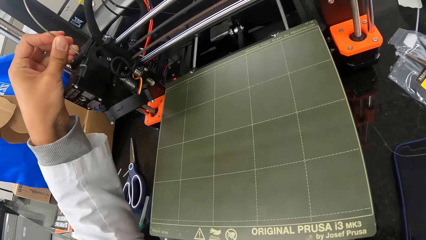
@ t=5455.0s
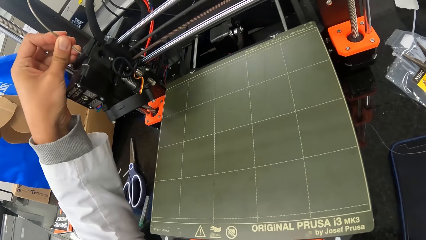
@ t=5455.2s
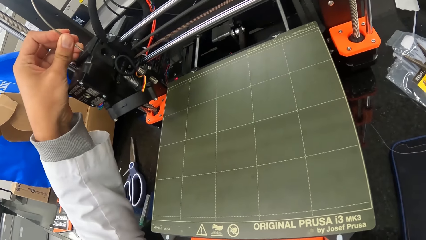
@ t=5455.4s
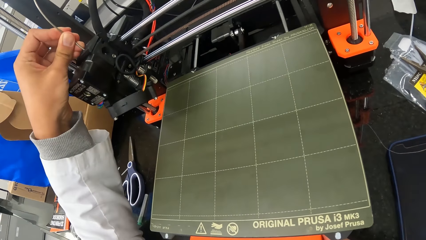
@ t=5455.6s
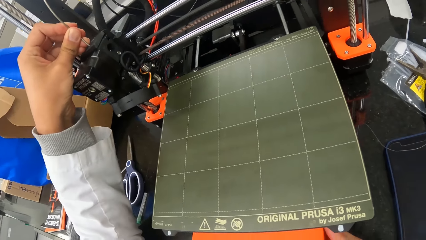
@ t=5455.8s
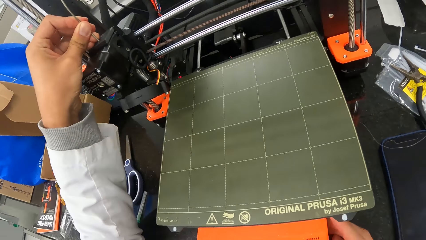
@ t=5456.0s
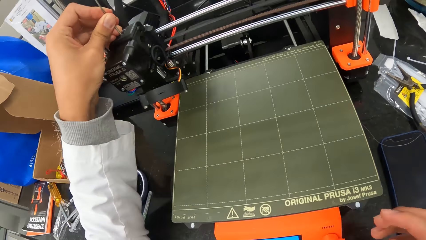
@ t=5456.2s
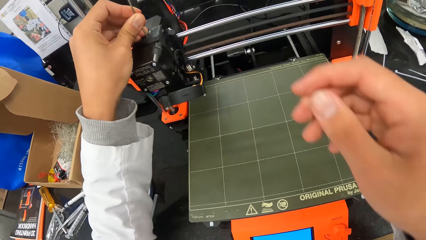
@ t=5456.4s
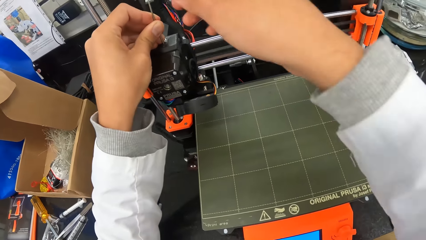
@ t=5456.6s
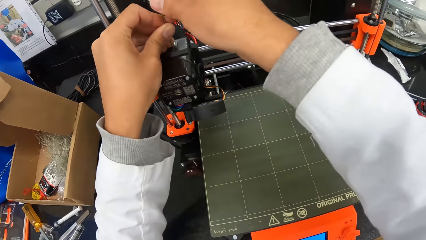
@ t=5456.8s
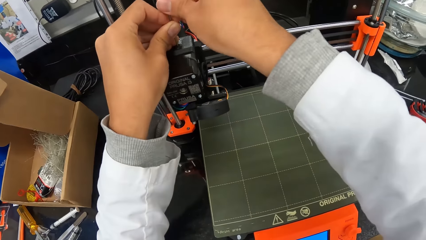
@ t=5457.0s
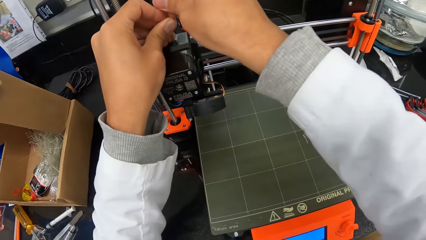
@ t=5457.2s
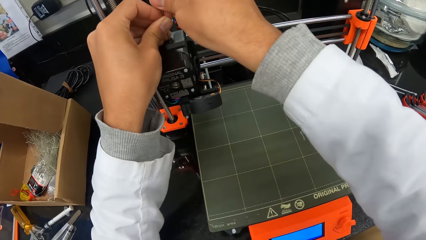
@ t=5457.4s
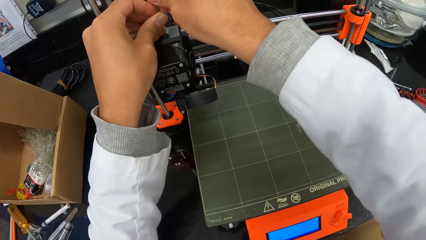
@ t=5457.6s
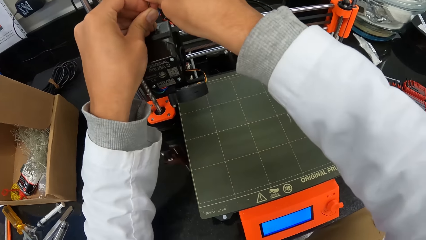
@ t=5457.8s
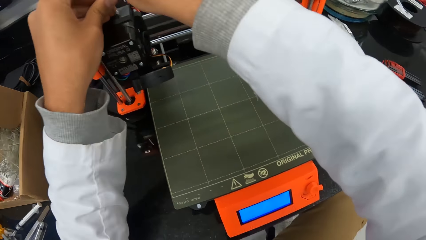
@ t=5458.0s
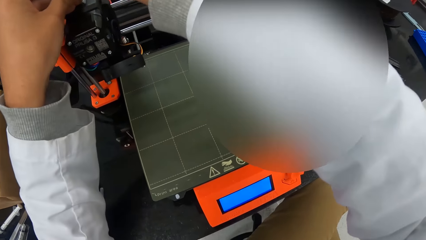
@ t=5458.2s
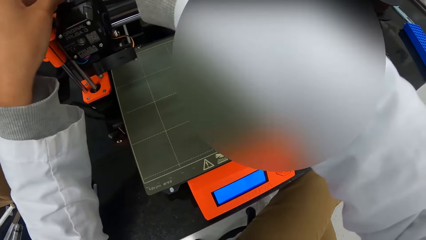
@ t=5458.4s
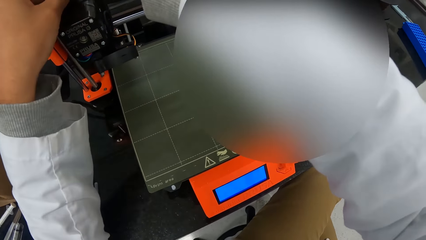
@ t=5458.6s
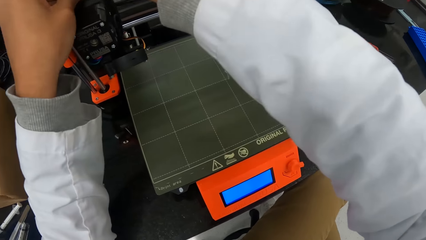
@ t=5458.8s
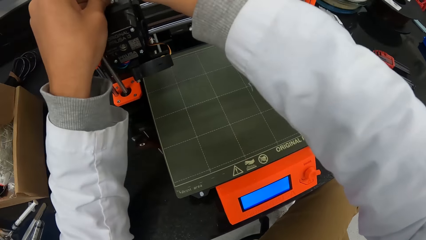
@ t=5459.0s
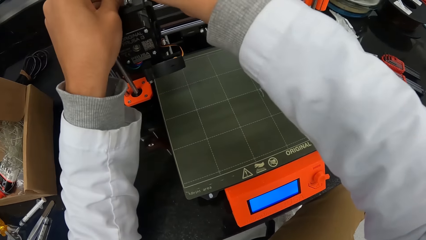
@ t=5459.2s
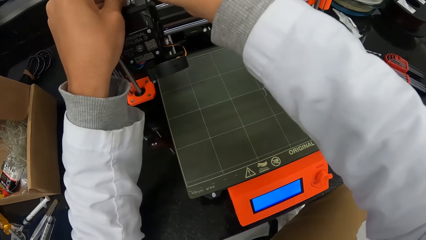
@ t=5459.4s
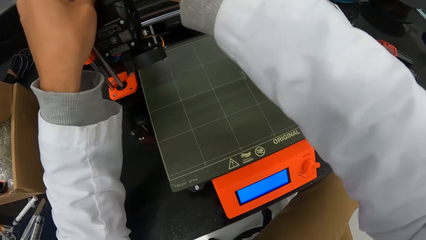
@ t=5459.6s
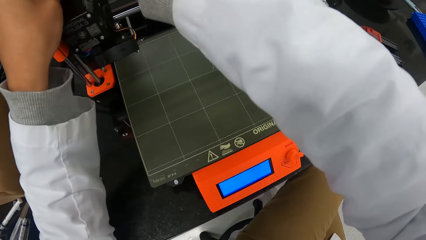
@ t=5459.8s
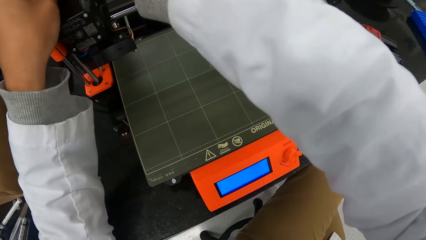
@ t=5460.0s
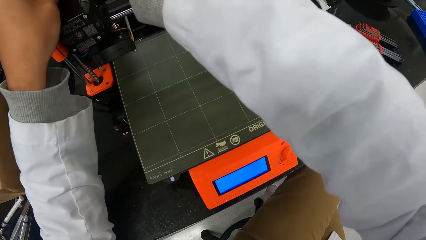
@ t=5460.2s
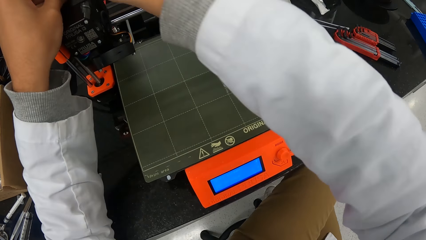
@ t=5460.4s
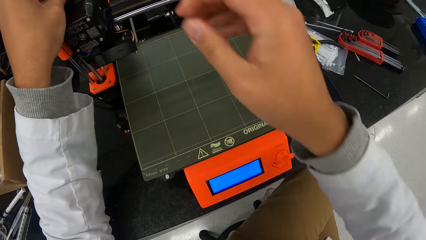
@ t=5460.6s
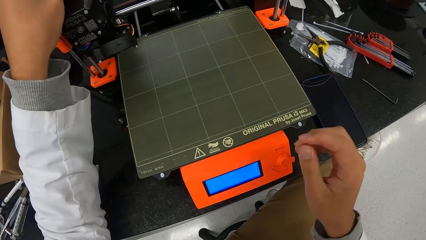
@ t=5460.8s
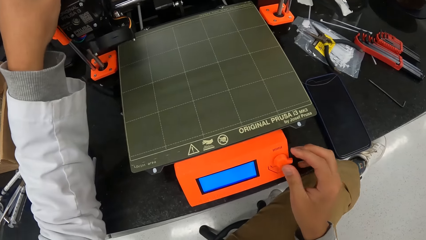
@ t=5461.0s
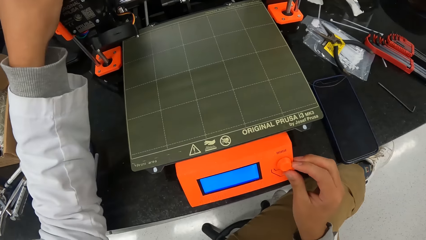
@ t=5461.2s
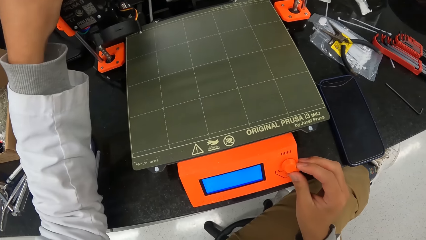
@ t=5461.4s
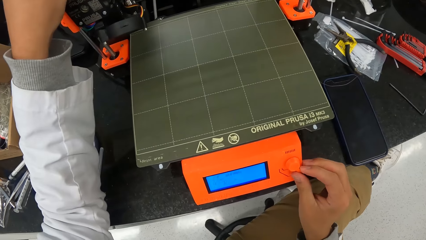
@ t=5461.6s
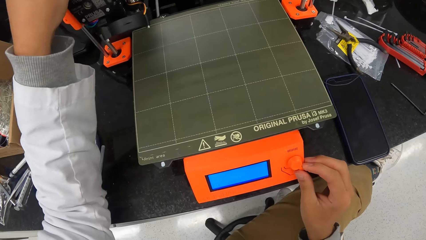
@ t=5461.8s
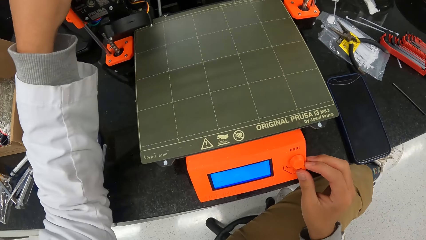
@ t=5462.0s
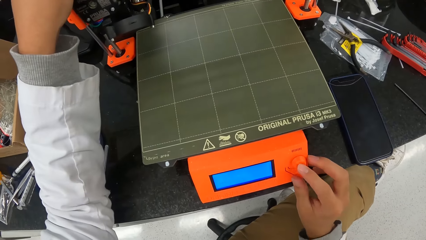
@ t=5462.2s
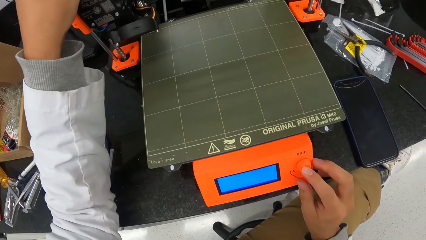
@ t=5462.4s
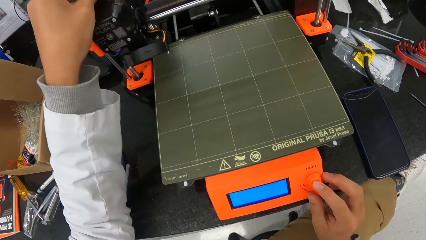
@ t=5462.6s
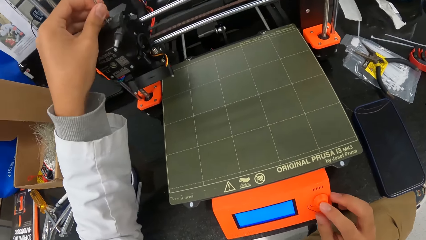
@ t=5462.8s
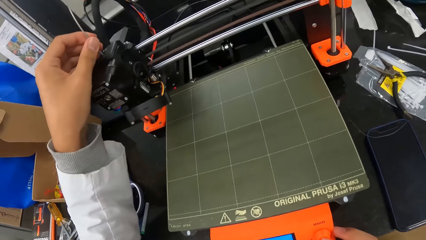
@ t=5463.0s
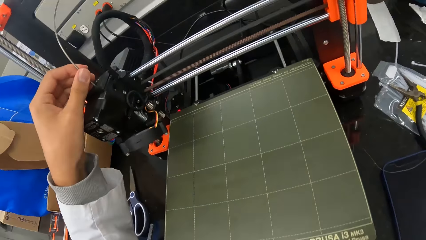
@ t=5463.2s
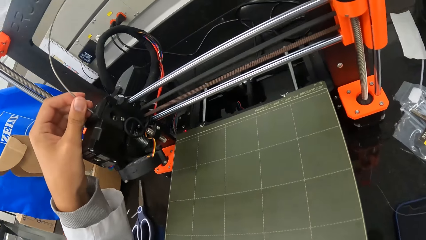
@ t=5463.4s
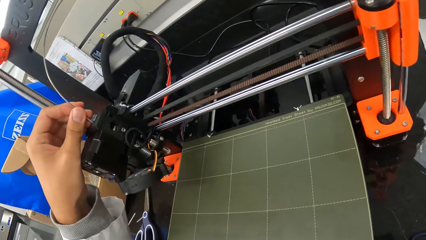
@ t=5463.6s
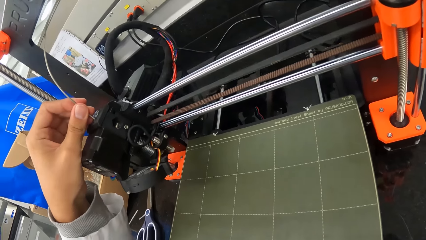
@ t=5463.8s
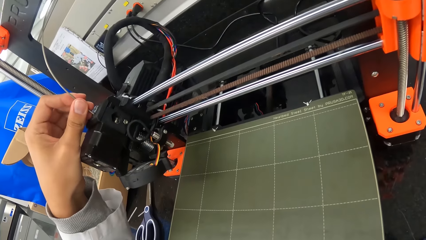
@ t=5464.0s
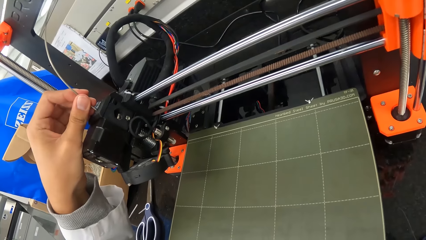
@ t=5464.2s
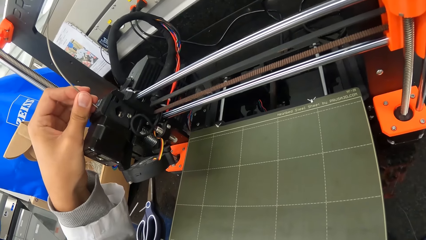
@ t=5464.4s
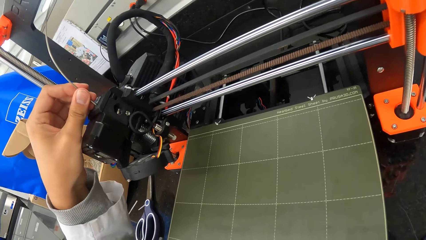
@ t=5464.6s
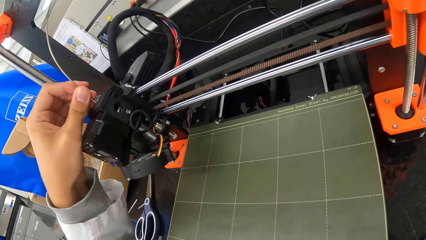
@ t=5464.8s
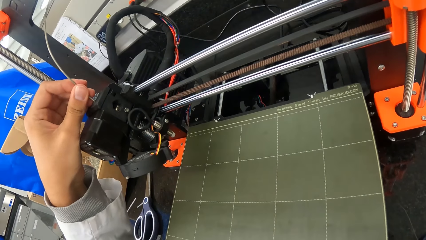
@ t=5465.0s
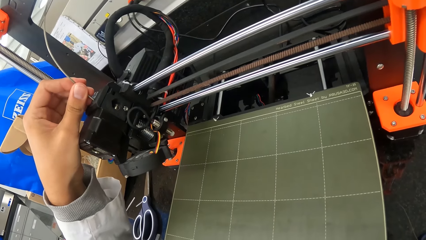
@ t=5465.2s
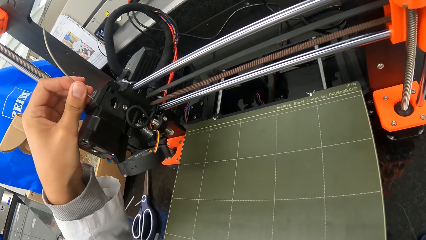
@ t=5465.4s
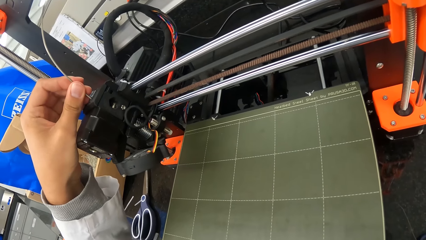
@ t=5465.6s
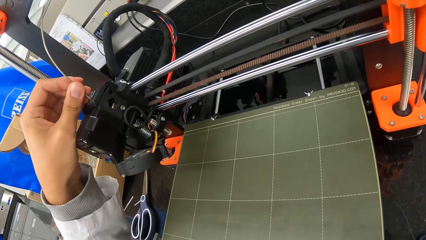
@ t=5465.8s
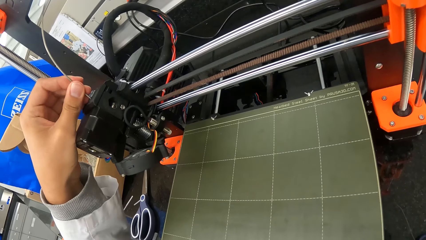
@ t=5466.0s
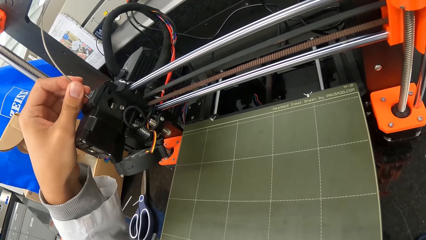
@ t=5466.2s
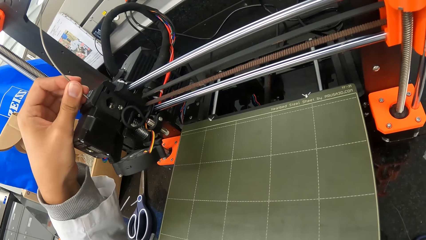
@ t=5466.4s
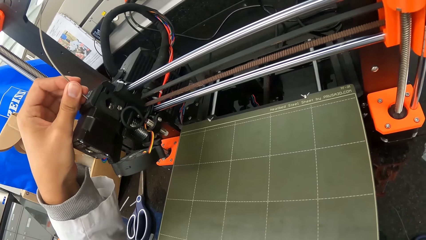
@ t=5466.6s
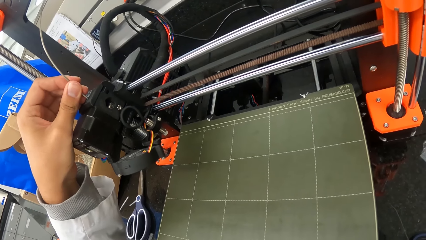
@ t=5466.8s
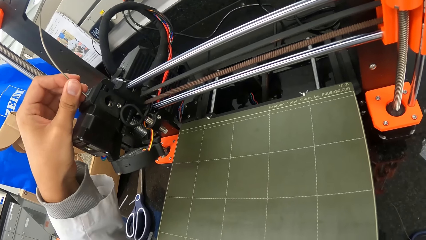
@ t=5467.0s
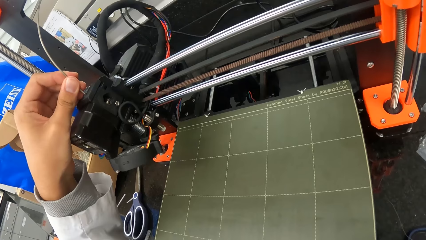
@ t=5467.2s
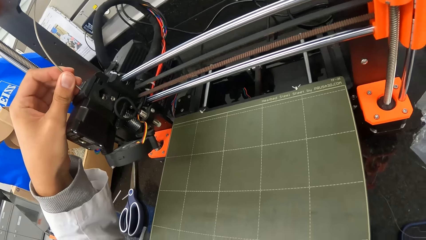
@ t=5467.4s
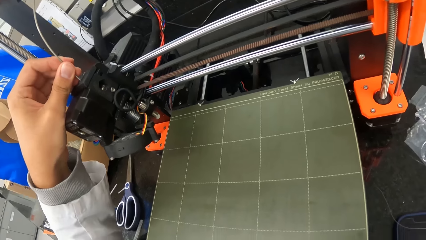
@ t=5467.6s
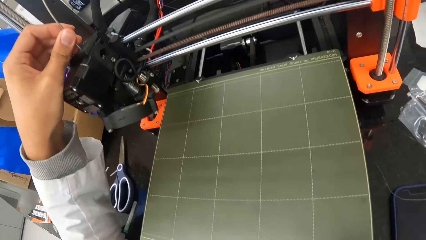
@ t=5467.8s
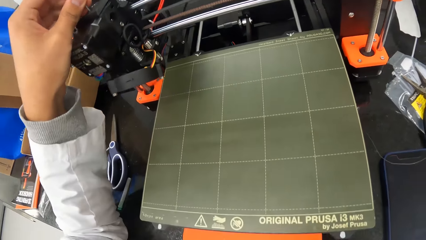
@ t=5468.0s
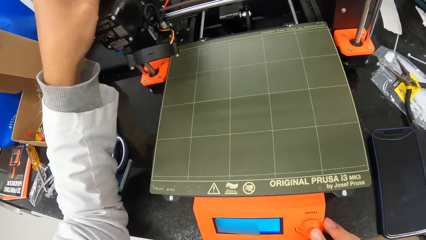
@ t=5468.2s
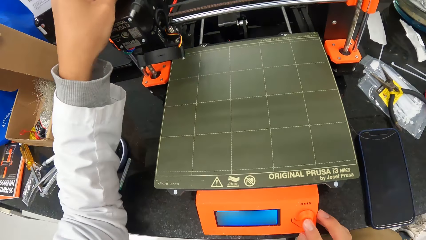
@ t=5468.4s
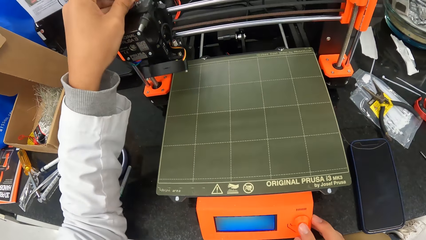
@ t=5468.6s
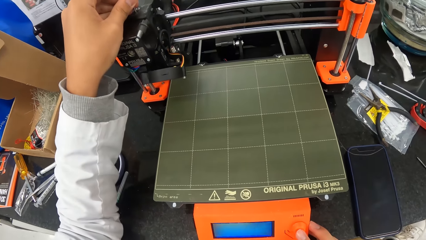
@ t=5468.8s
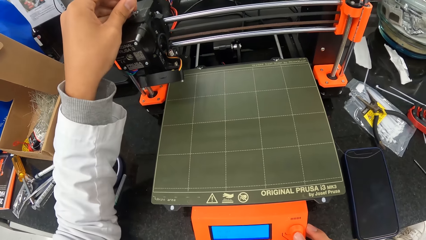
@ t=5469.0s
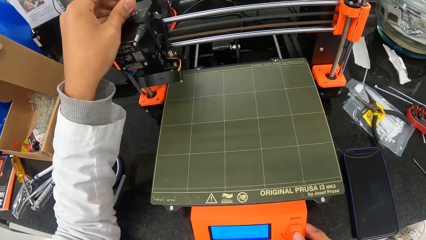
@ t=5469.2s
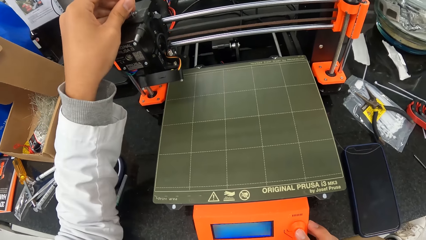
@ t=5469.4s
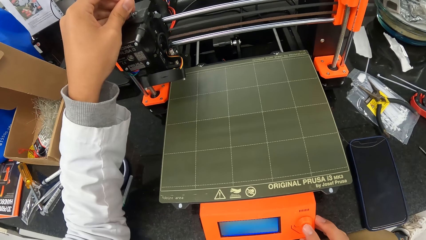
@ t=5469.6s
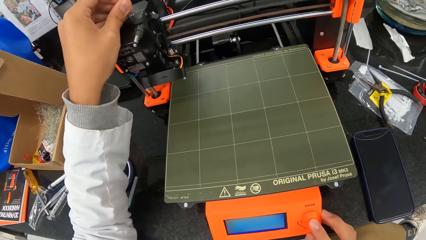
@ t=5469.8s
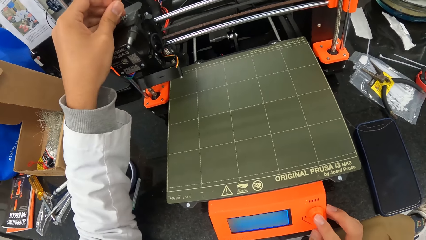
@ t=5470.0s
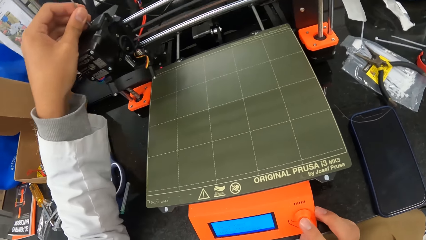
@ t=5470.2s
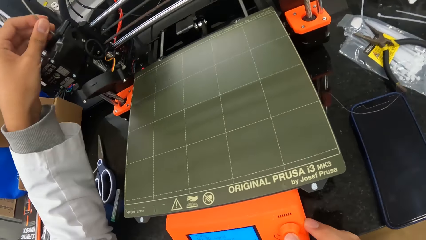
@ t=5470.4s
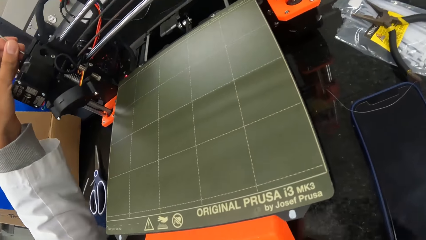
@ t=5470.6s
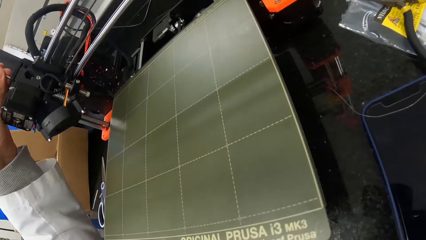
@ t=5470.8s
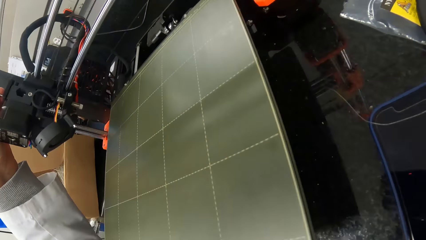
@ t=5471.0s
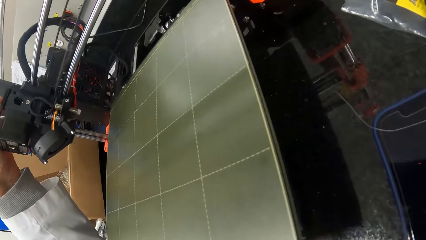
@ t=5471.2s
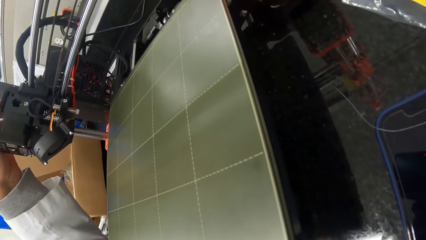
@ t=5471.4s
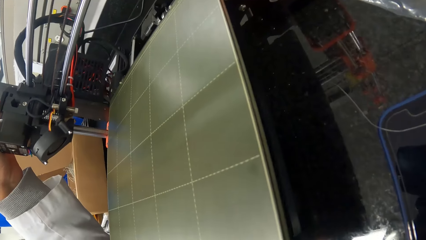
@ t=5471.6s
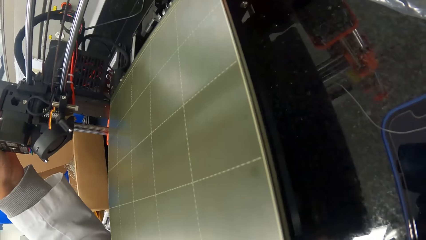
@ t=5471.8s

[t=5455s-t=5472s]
The camera wearer fixes the wire on the weighing scale. They stare at the weighing machine.
